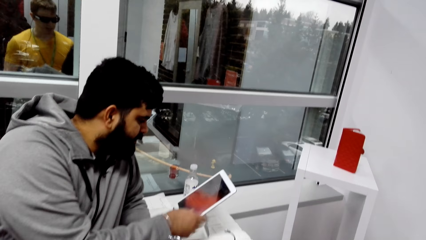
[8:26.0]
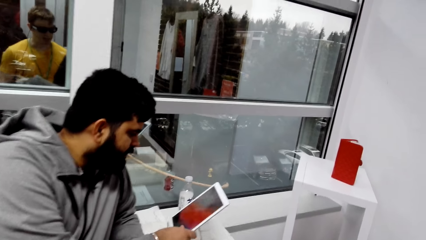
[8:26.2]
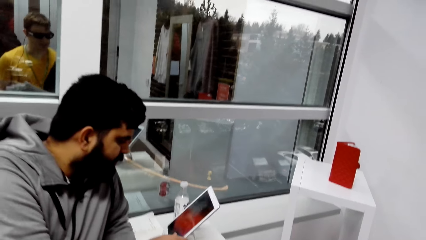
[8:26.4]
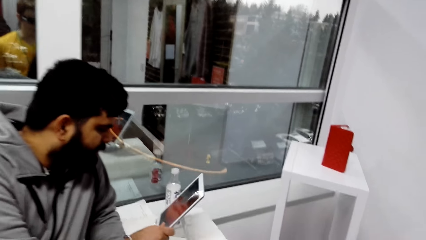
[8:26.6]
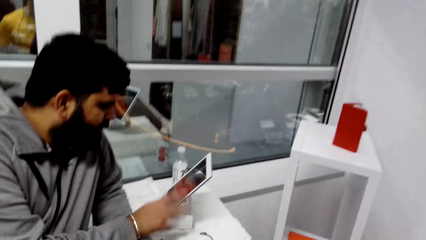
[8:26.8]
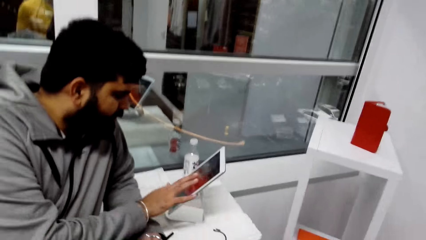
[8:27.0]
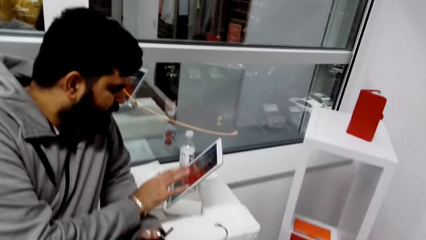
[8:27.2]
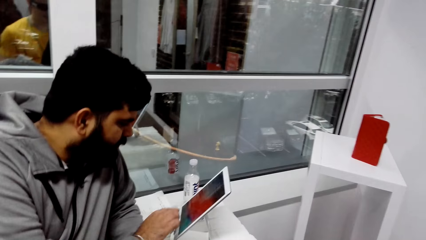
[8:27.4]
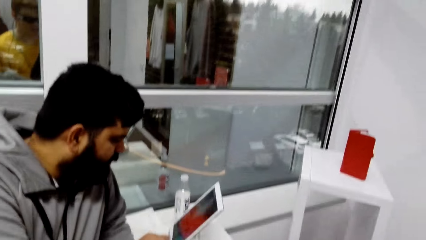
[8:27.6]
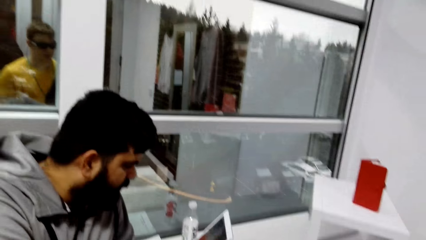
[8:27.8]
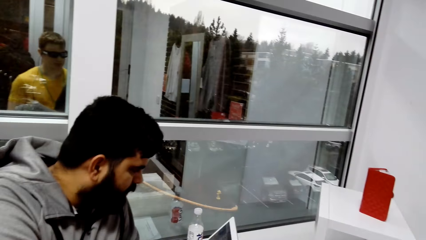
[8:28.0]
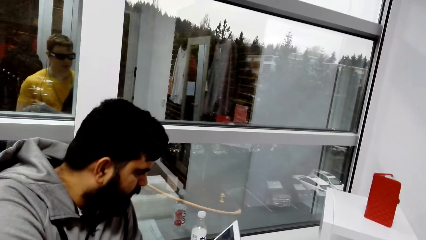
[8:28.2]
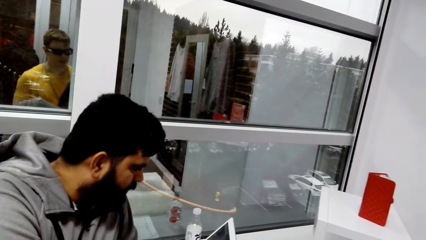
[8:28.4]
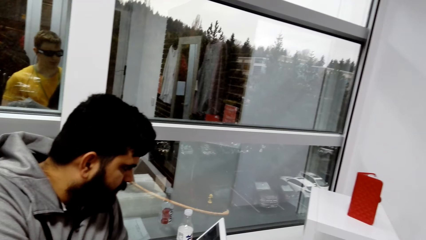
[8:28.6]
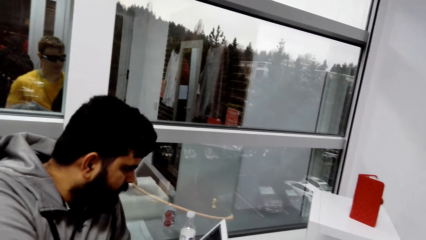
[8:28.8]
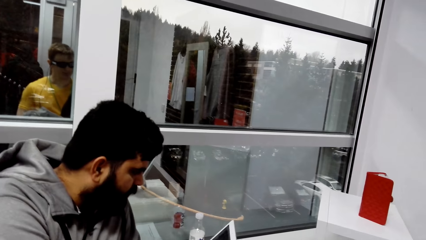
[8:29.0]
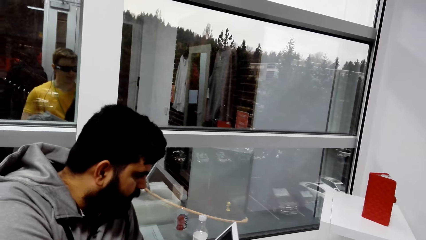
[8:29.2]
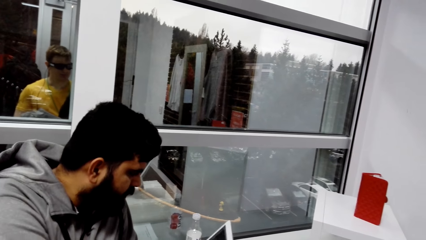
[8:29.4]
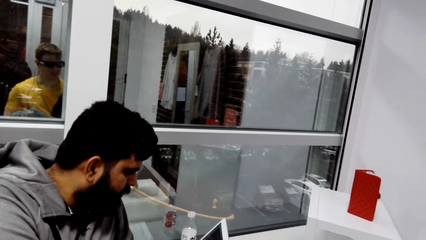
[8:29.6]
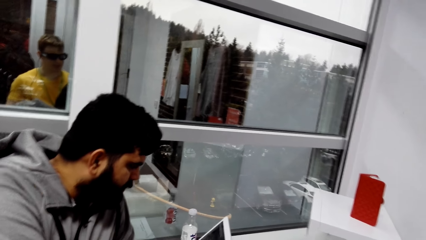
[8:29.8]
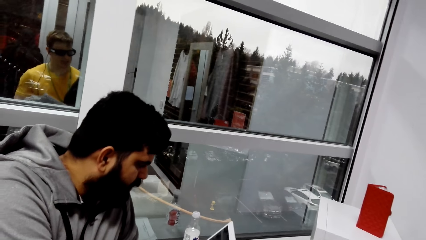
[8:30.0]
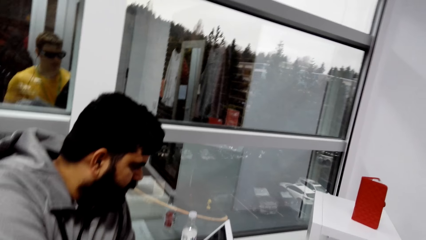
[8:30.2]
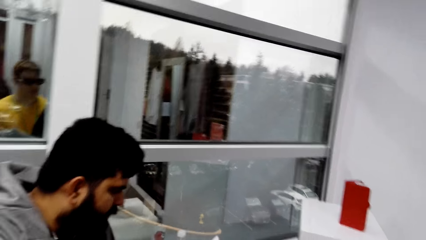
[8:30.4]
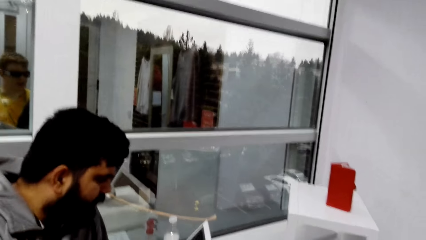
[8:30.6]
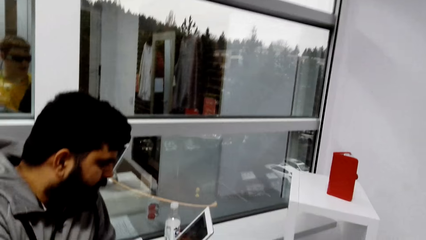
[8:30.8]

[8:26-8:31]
A man operates the tablet.

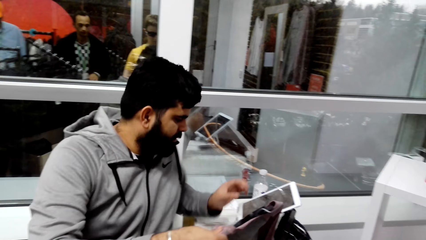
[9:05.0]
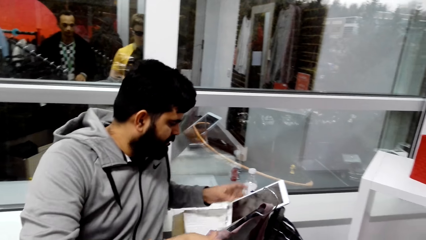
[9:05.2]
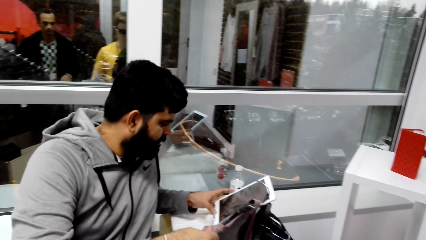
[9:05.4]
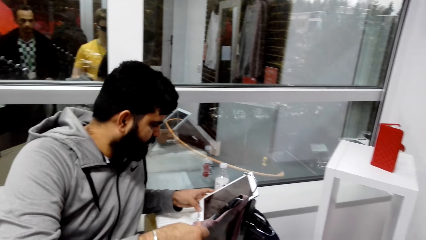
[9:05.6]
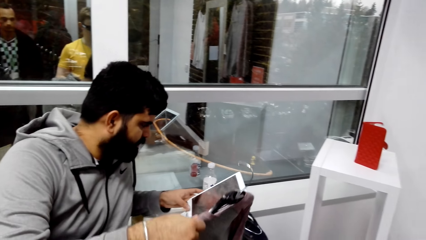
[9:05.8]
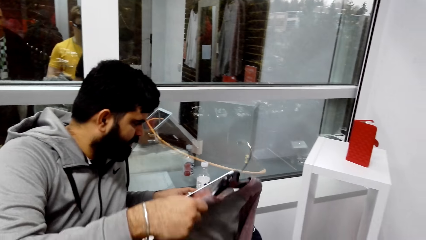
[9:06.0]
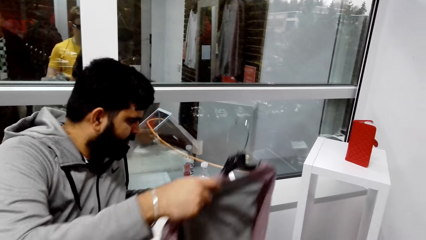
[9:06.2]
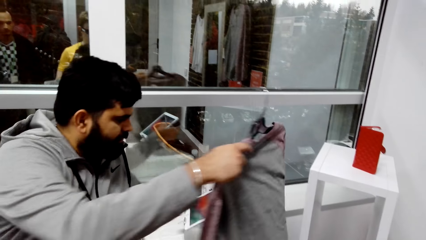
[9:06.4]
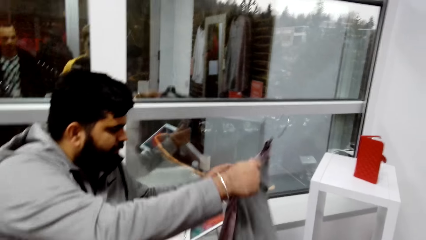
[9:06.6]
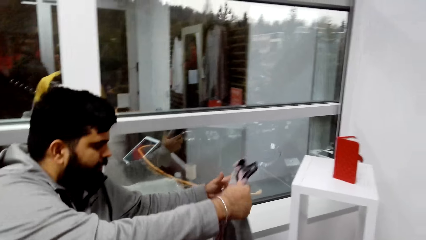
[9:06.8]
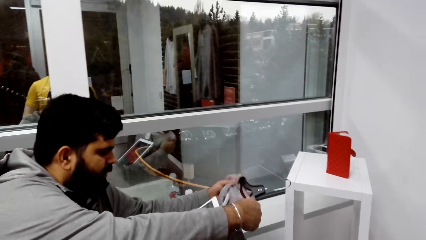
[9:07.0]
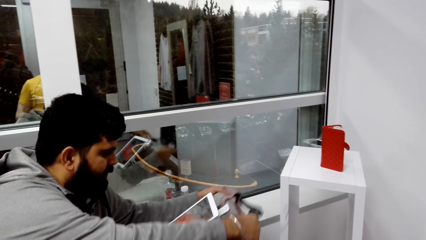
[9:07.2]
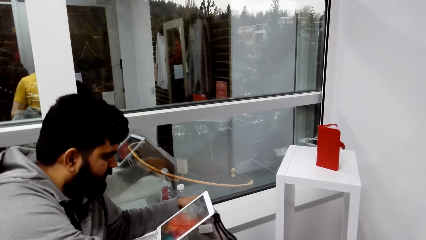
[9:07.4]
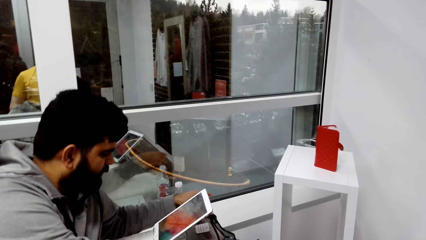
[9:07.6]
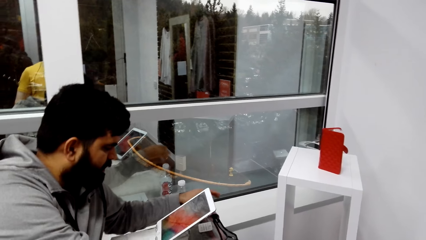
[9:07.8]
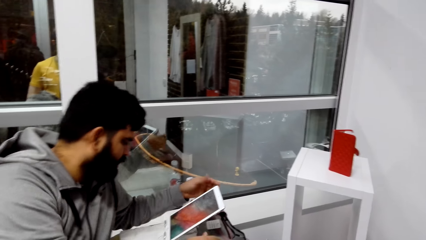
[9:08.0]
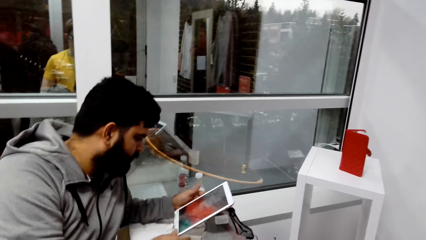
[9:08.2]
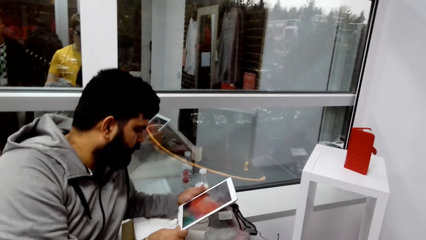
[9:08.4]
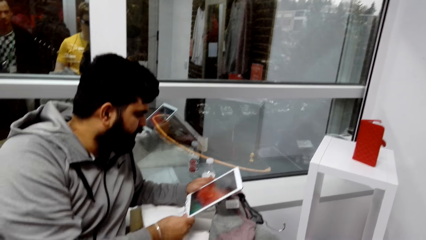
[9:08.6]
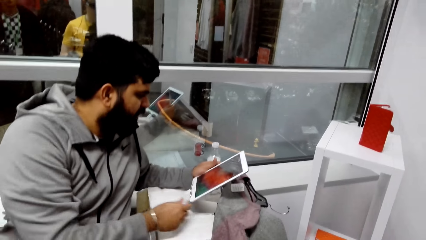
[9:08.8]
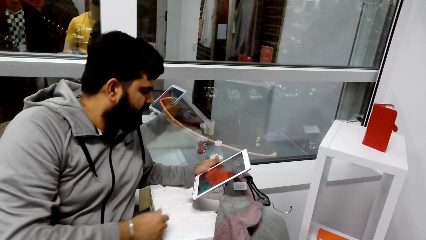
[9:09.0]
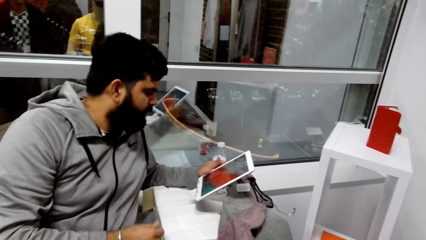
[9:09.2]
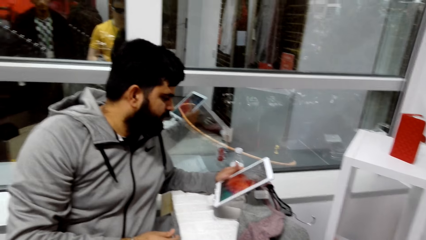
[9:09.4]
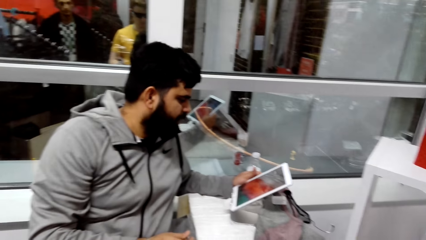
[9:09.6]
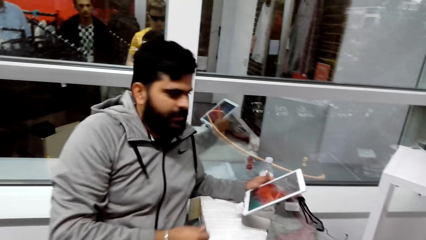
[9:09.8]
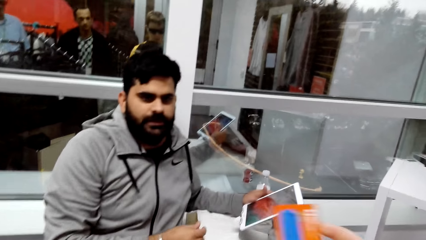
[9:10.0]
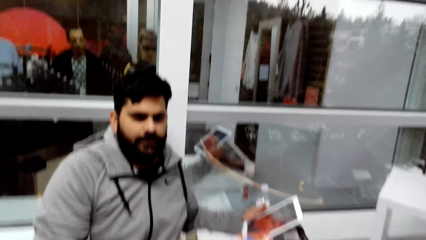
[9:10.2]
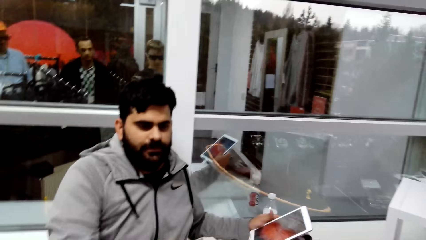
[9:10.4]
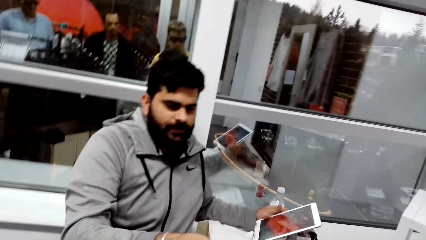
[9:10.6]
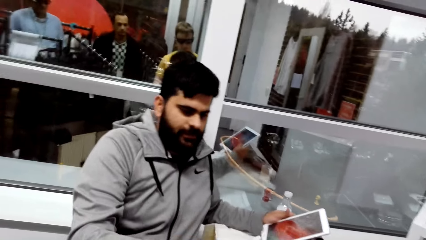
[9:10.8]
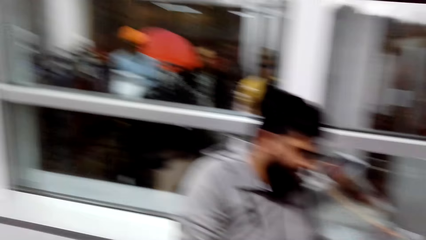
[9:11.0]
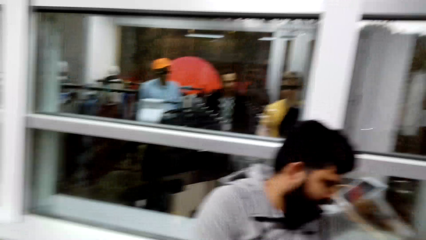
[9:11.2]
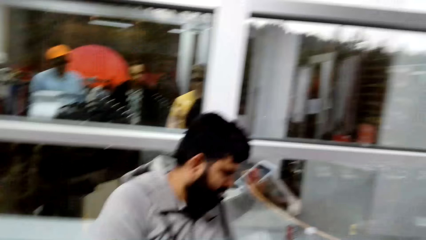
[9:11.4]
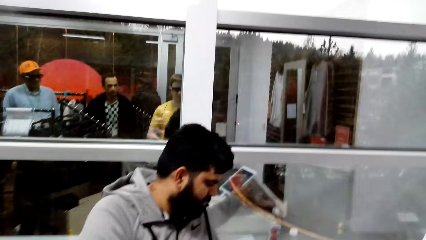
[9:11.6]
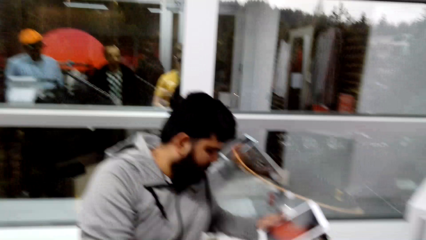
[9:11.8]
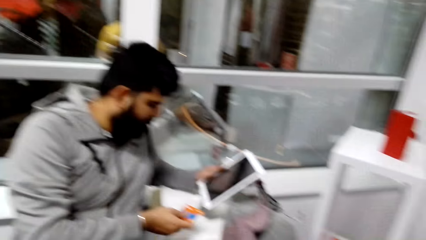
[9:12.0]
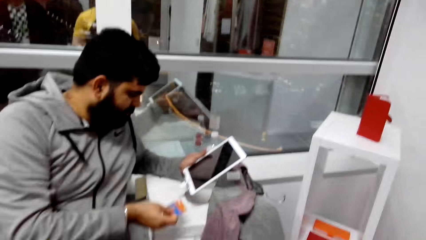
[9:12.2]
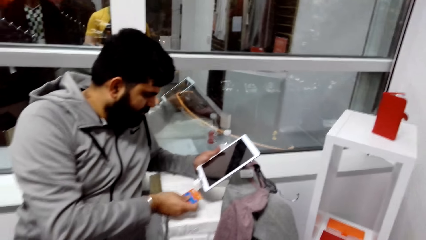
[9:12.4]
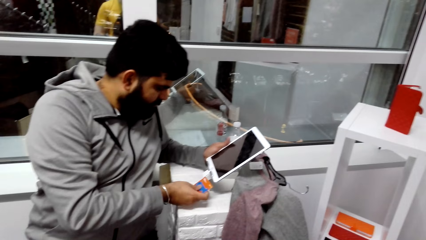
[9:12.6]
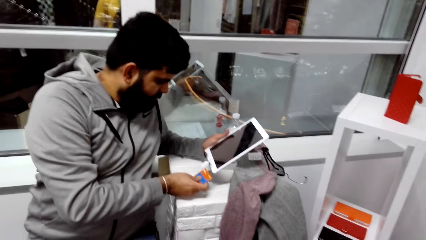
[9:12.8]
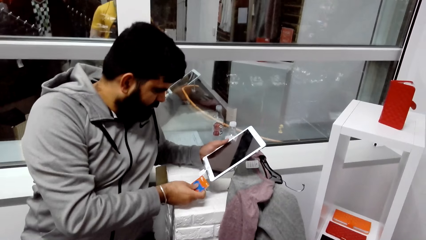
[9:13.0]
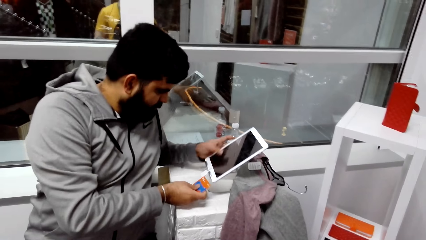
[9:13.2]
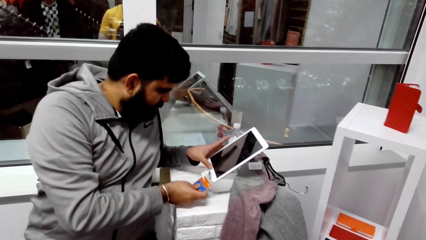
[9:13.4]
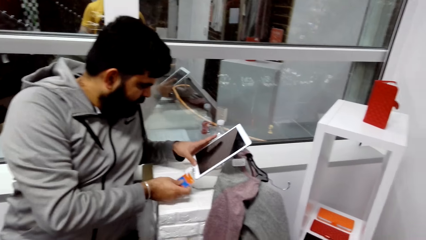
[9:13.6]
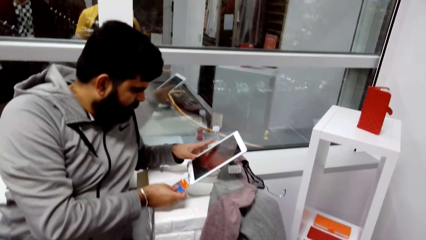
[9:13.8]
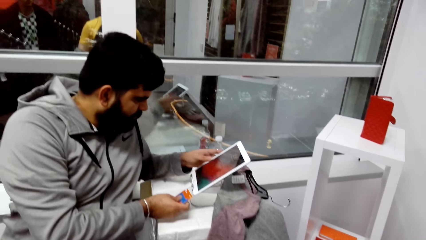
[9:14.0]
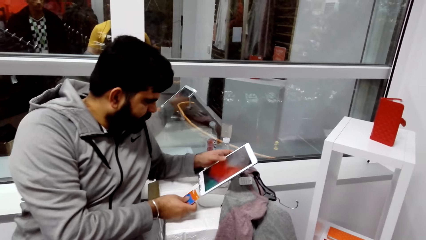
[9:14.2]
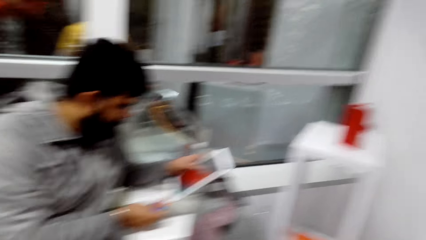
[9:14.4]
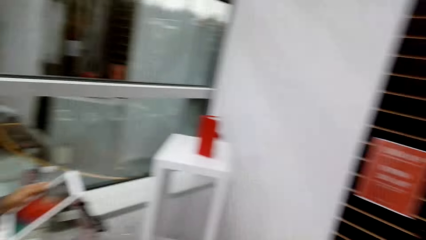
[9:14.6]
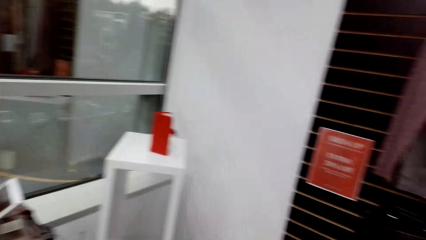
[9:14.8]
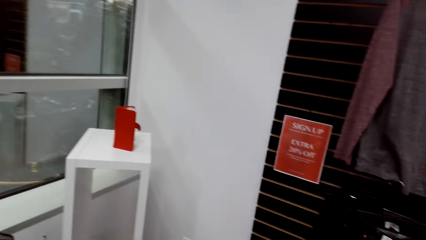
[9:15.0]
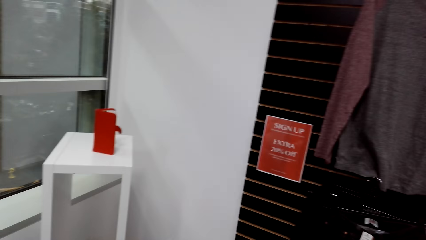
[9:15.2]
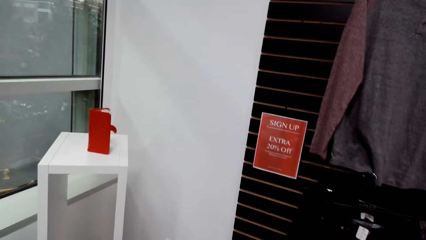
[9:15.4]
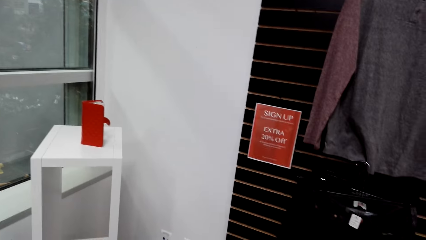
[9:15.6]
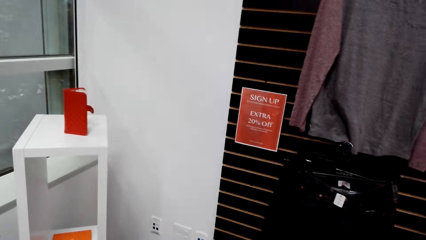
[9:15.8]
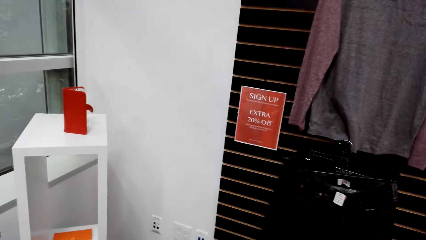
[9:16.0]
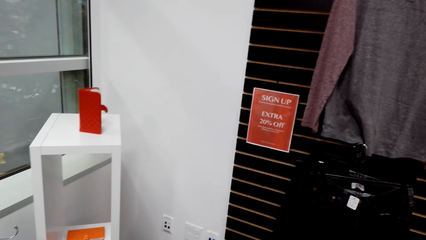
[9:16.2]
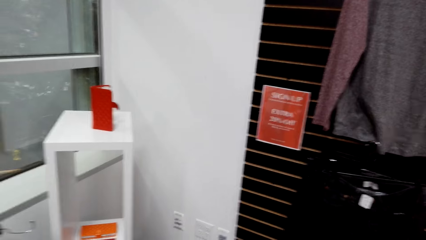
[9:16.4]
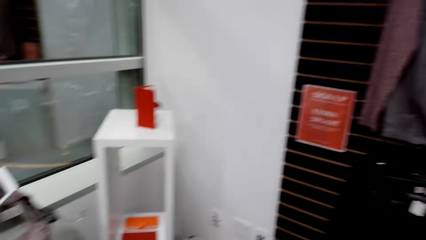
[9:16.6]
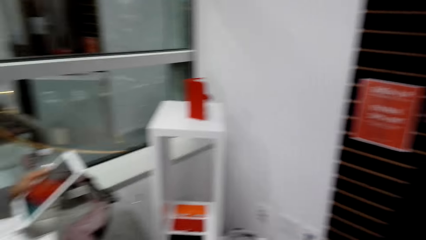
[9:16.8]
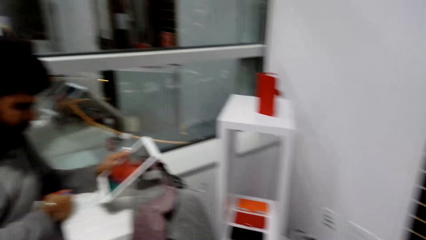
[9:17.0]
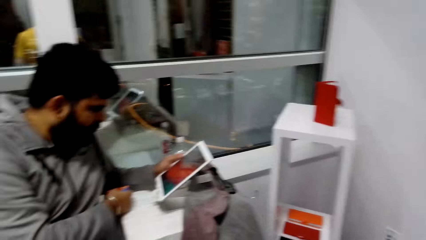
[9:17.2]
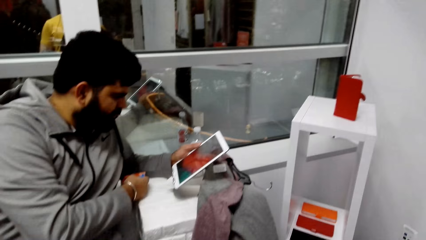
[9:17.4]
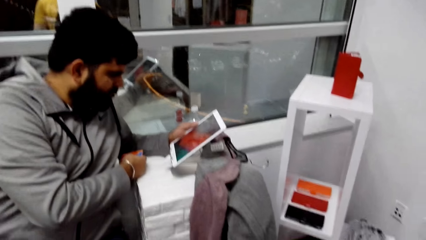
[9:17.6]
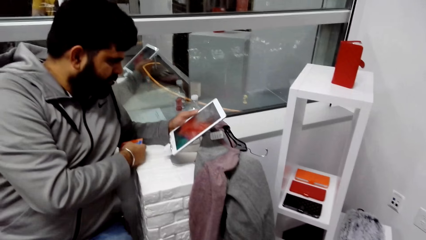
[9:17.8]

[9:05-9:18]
A man operates the tablet. The camera wearer lifts a hanger with a sweatshirt and places the hanger with the sweatshirt on a table. The man places the cloth down. The man holds the tablet. The man holds a smart card. The man operates the tablet. The camera wearer looks around the clothing store.
